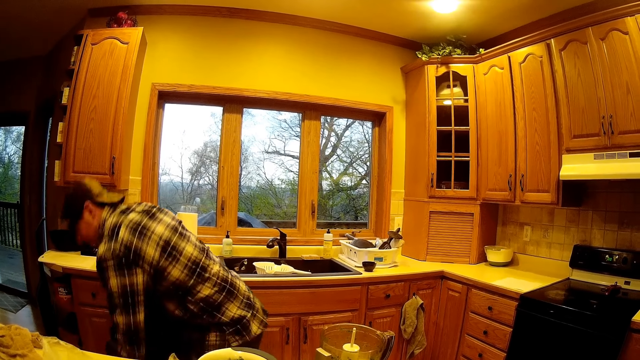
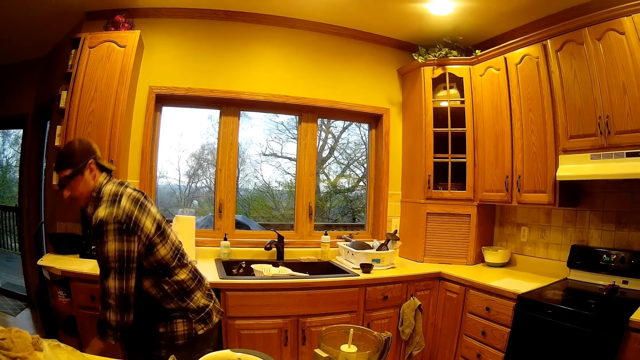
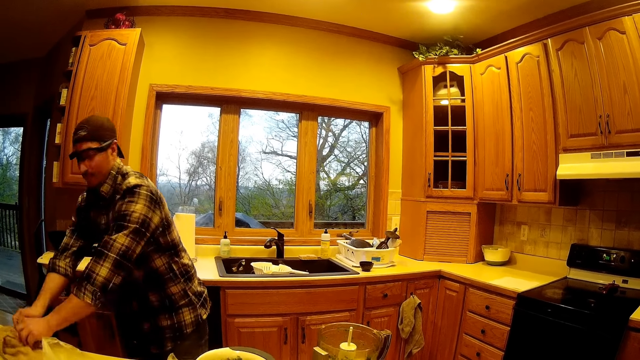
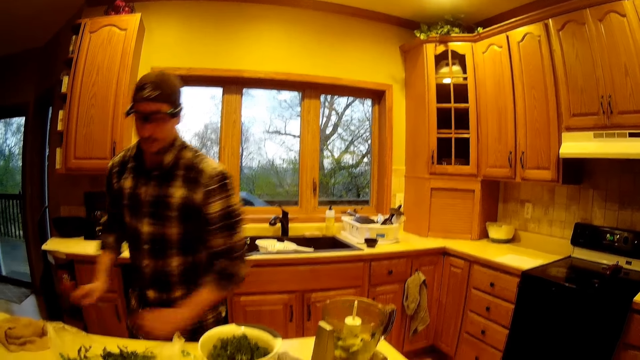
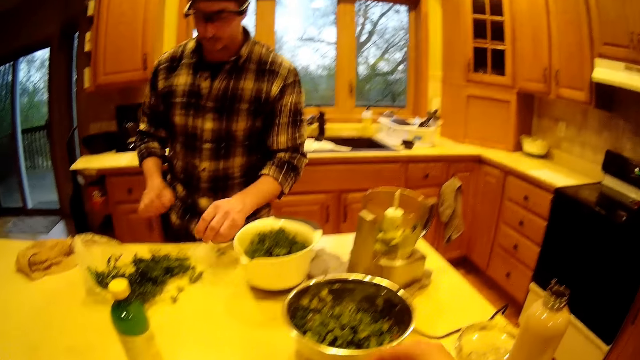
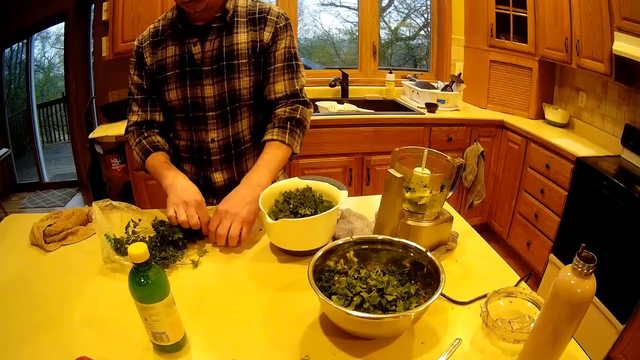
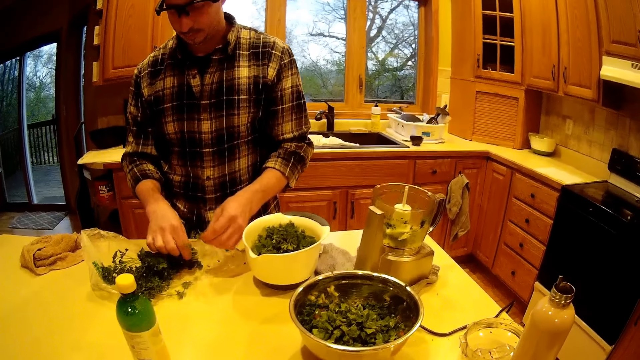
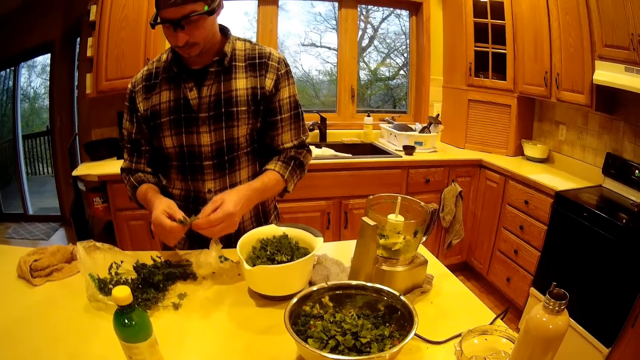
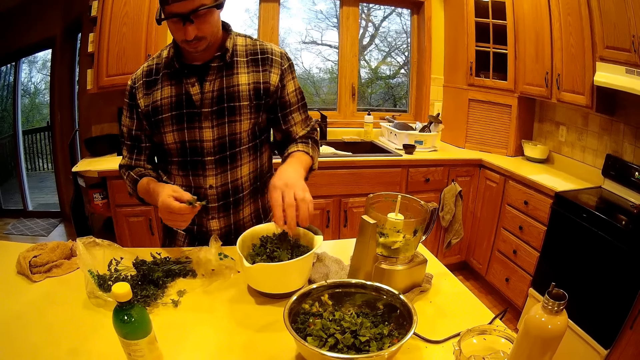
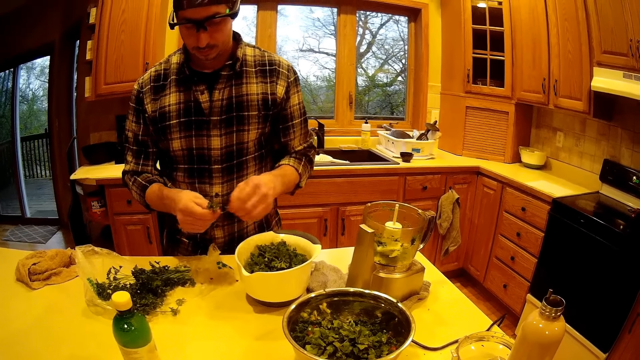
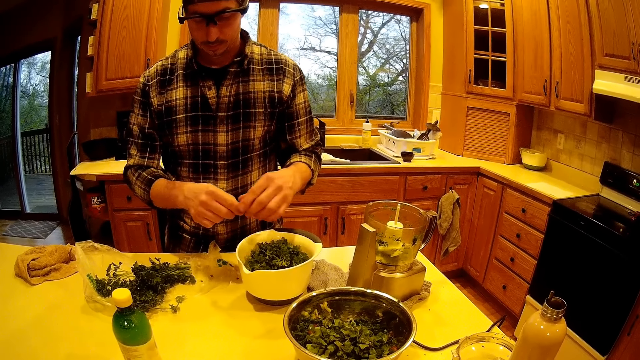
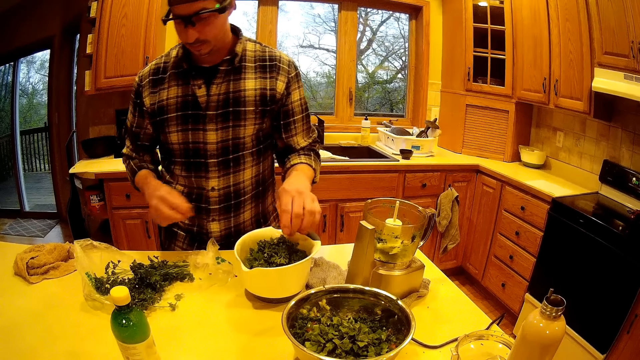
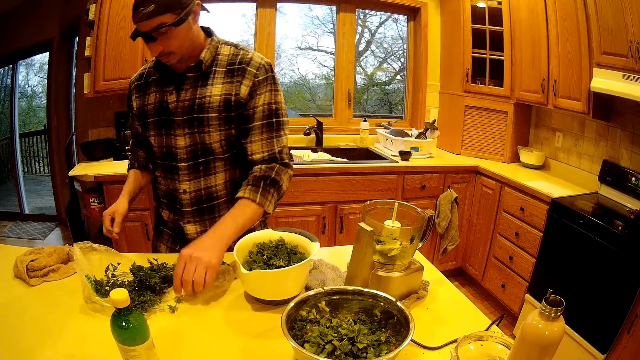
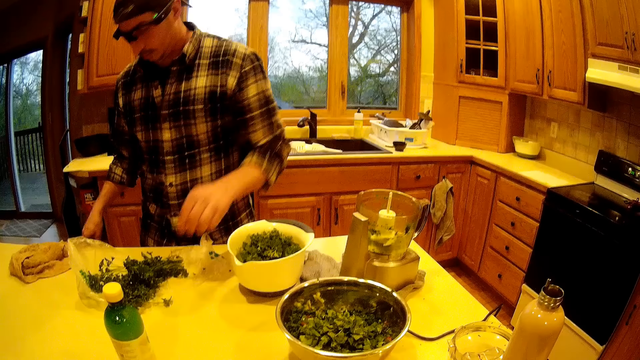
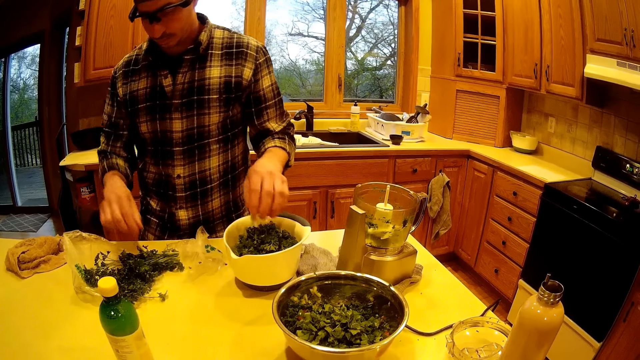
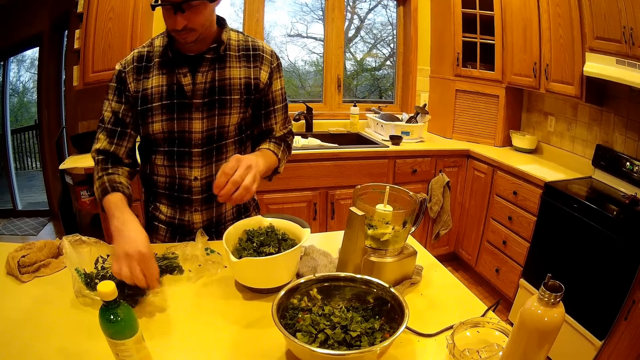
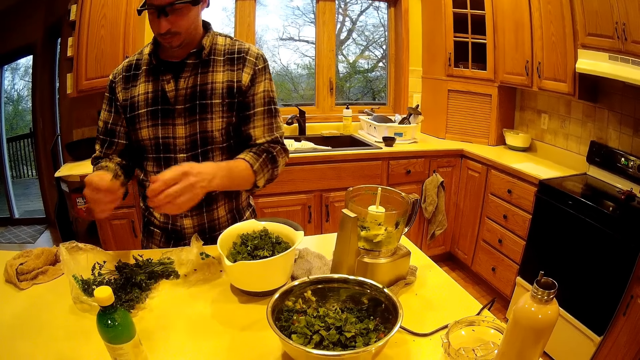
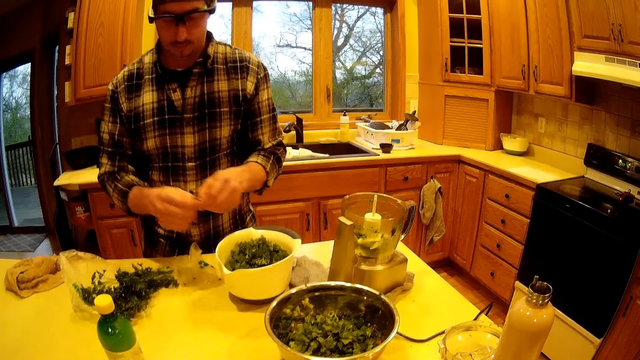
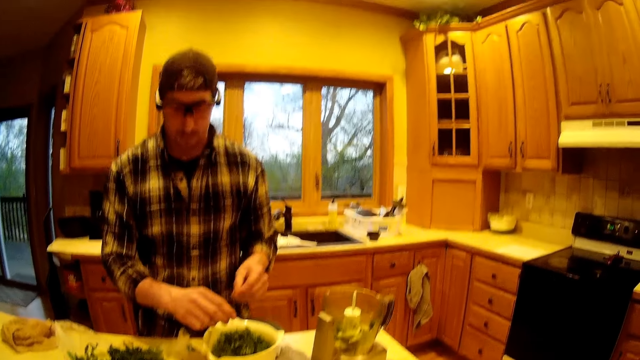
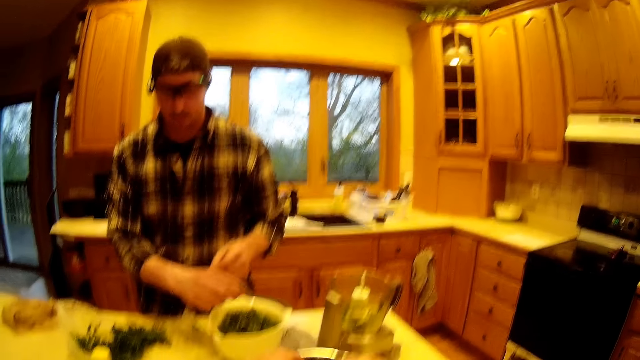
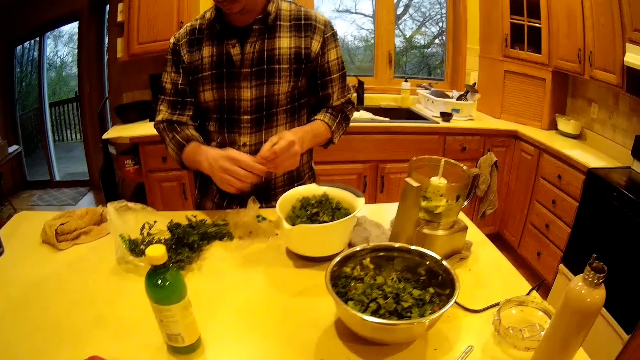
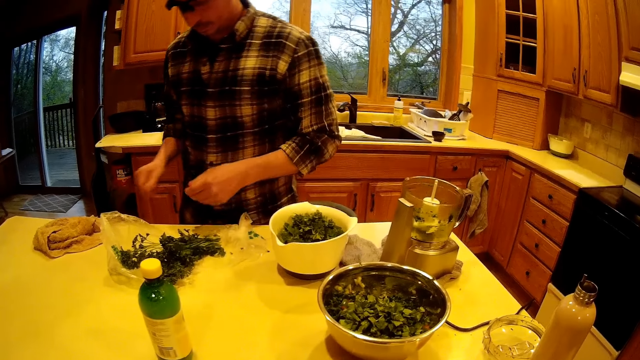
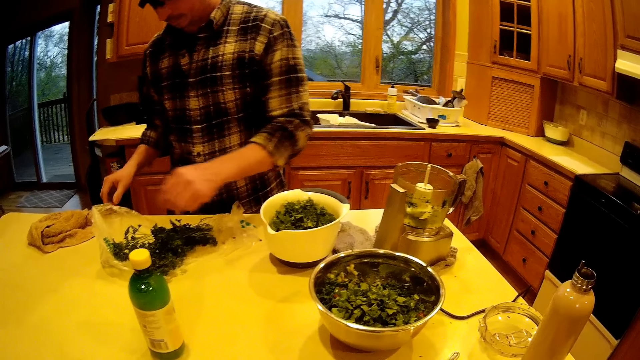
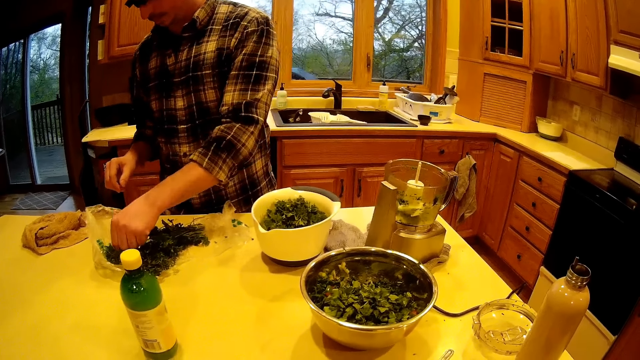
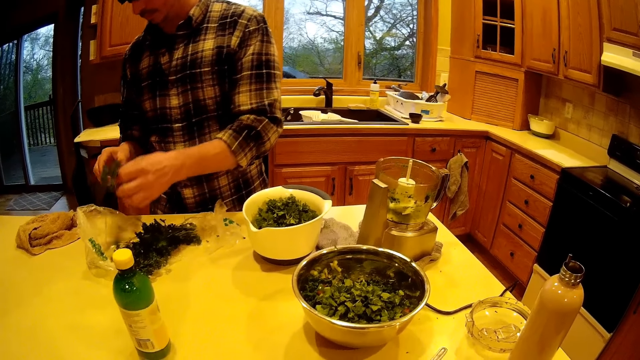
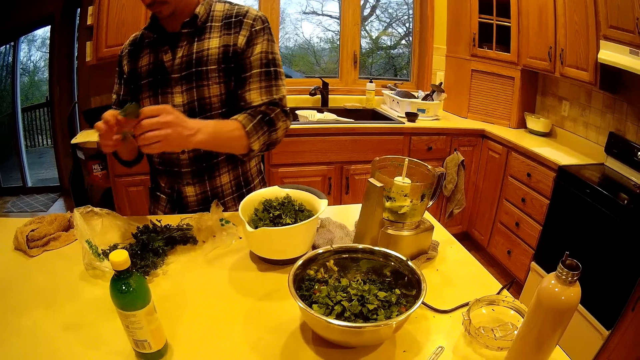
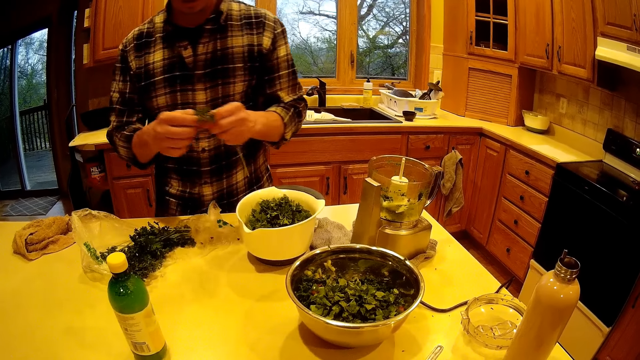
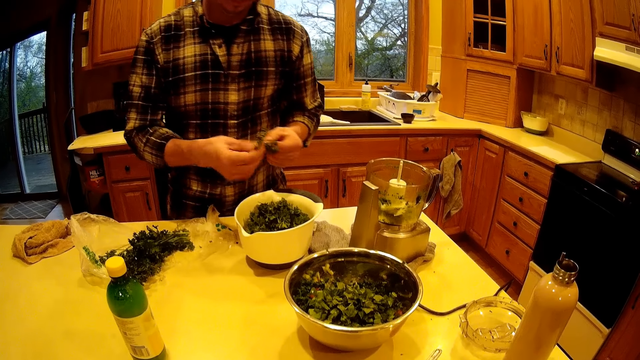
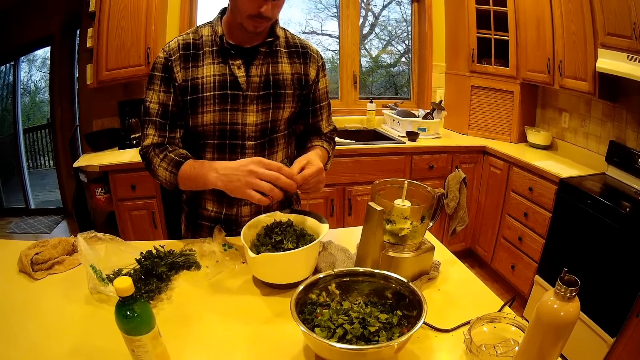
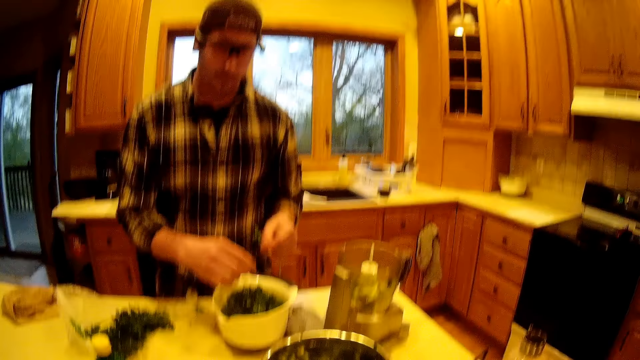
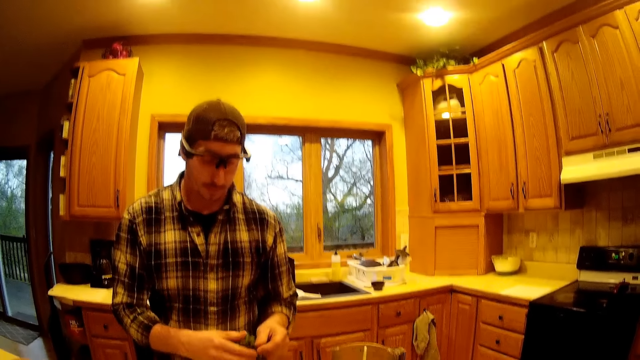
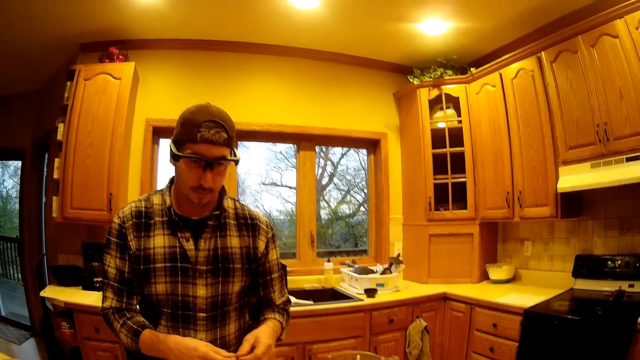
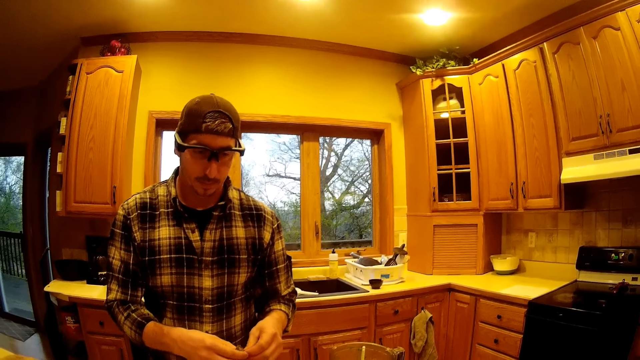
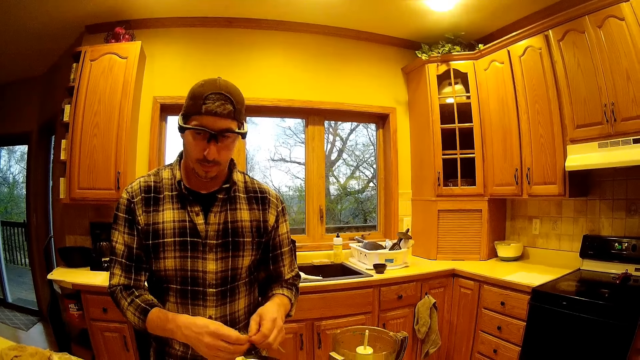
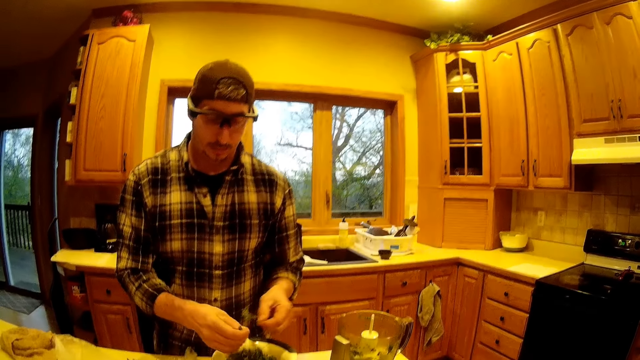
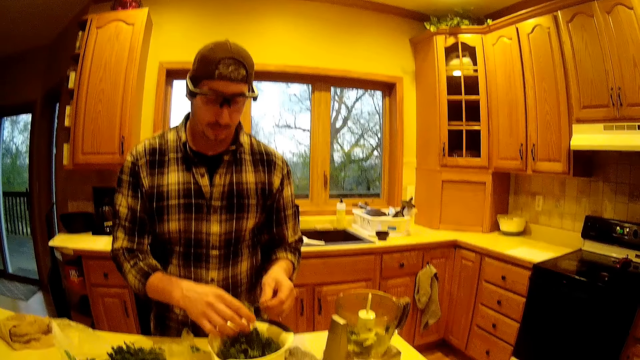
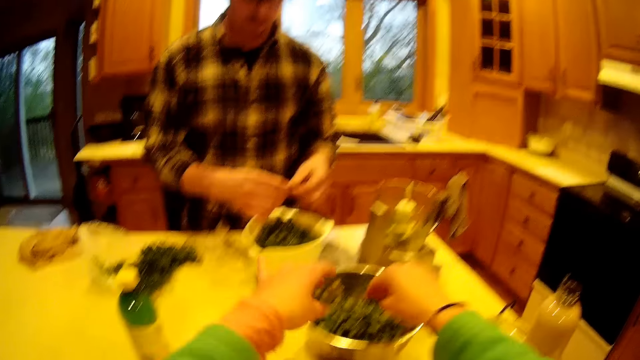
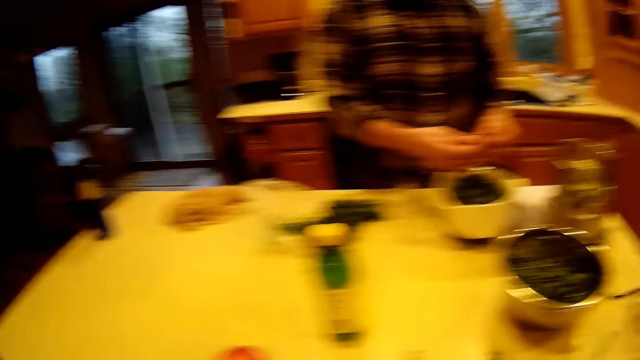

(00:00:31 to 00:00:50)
The man cleans his hands with a towel on the kitchen table. The camera wearer drops some vegetables into the metallic bowl. The man picks some mint leaves with his left hand. The man passes the mint leaves to his right hand. The man plucks from the mint leaves in his right hand with his left hand. The man drops the mint leaves in his left hand into the white bowl on the kitchen table. The man plucks from the mint leaves in his right hand with his left hand. The man drops the mint leaves in his left hand into the white bowl on the kitchen table. The man plucks from the mint leaves in his right hand with his left hand. The man drops the mint leaves in his left hand into the white bowl on the kitchen table. The man picks a mint leaf on the table with his left hand. The man drops the mint leaf into the white bowl on the kitchen table. The man picks some mint leaves on the table with his right hand. The man plucks the mint leaves with both hands. The man drops the mint leaves into the white bowl on the table using his right hand. The camera wearer drops the vegetables in the bowl. The man passes the mint leaves stem in his left hand to his right hand. The man throws the mint leaves stem into the waste bin. The man picks some mint leaves from the kitchen table with his left hand. The man plucks from the mint leaves in his left hand with his right hand. The man drops the mint leaves into the white bowl on the kitchen table. The man plucks from the mint leaves in his left hand with his right hand. The man drops the mint leaves into the white bowl on the kitchen table. The man plucks from the mint leaves in his left hand with his right hand. The man drops the mint leaves into the white bowl on the kitchen table. The camera wearer drops the vegetables into the metallic bowl using both hands. The man plucks from the mint leaves in his left hand with his right hand.
